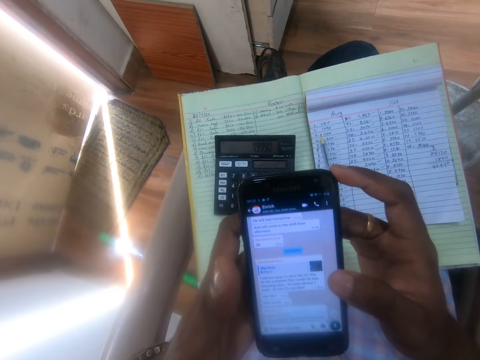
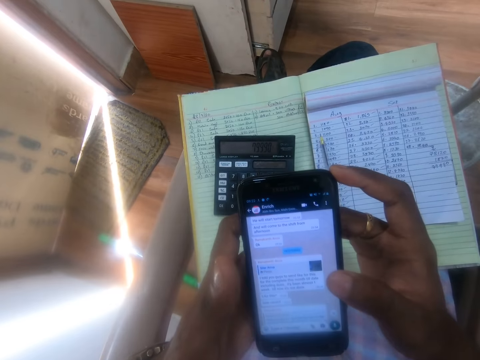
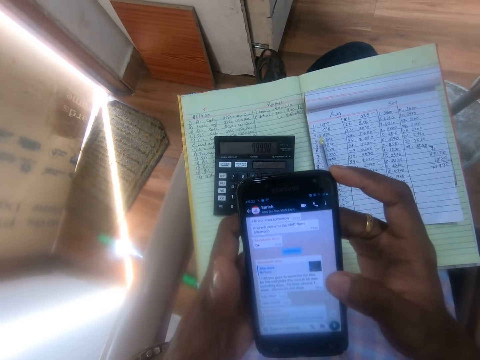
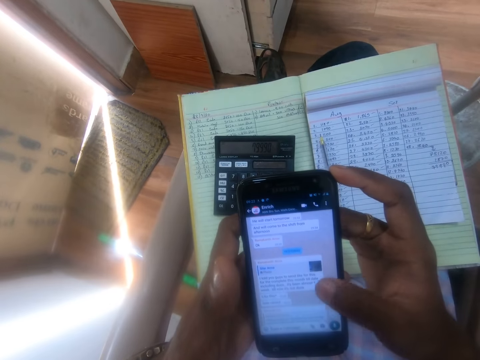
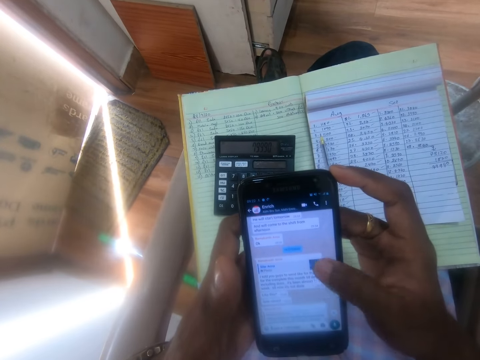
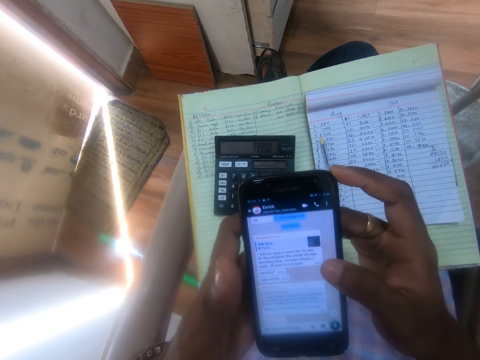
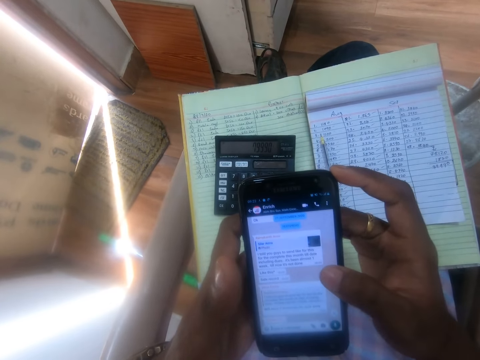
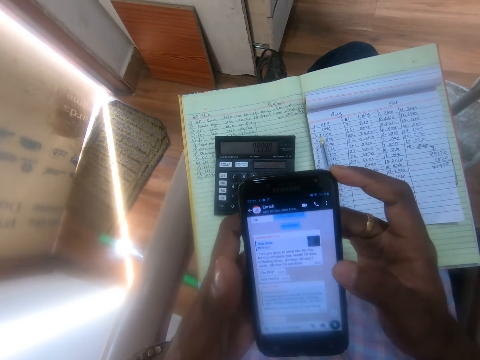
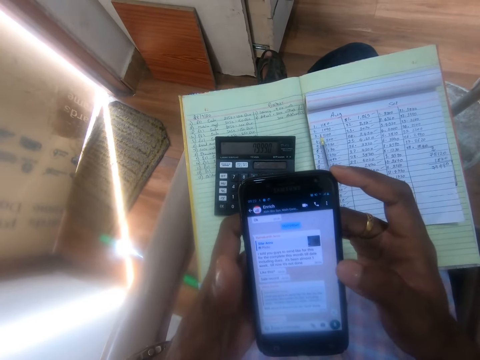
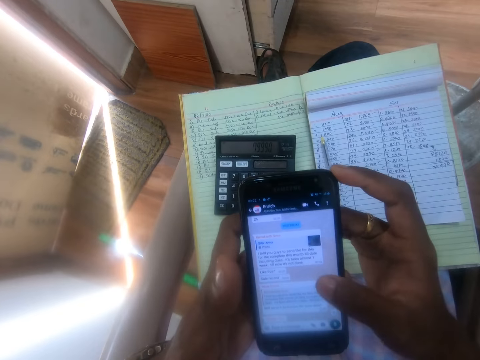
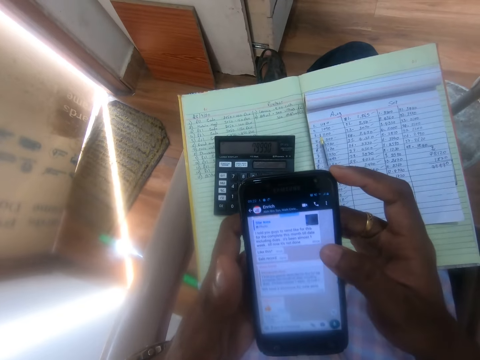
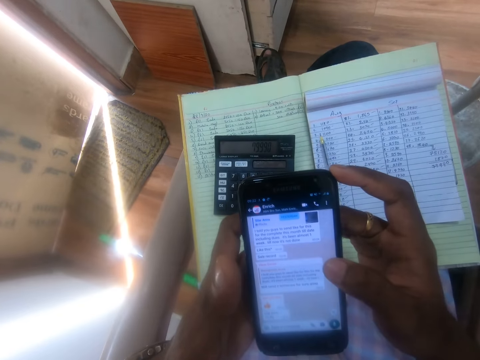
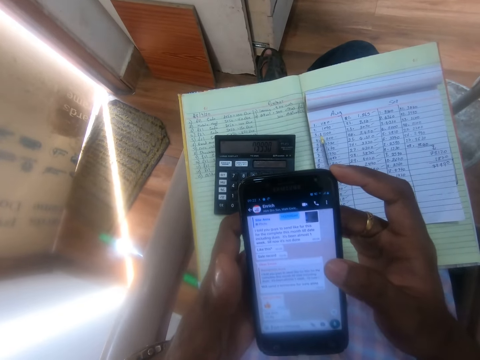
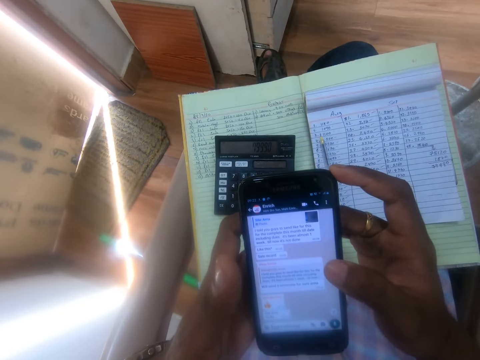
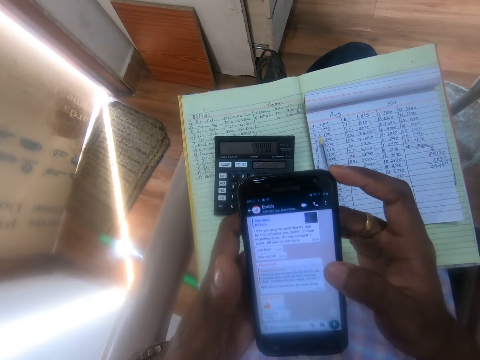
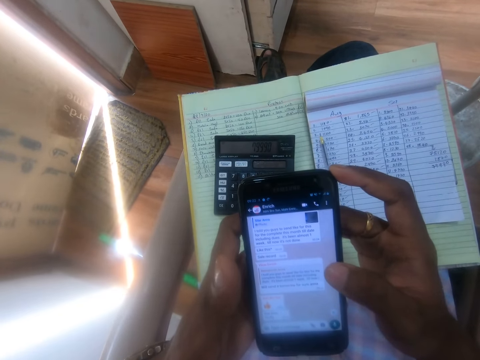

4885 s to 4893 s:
The camera wearer uses the phone.

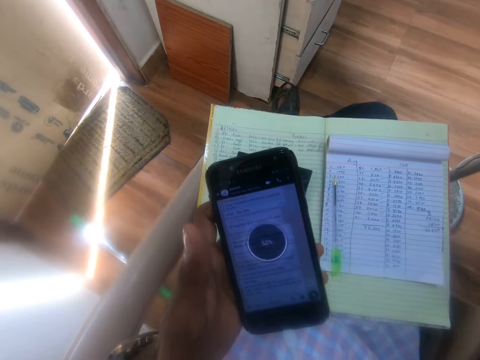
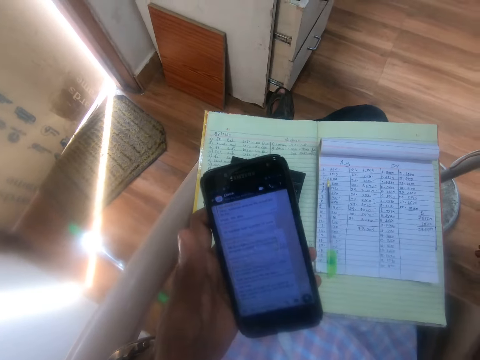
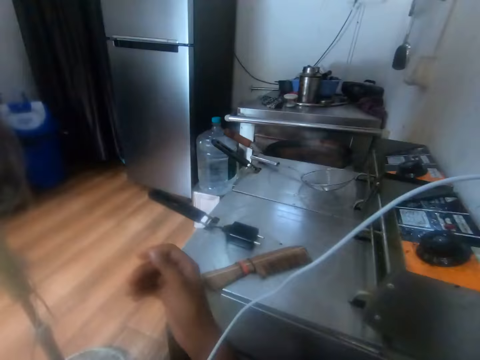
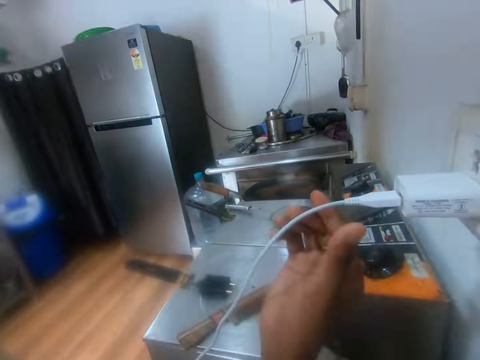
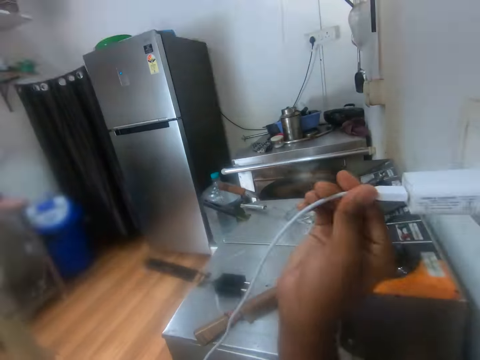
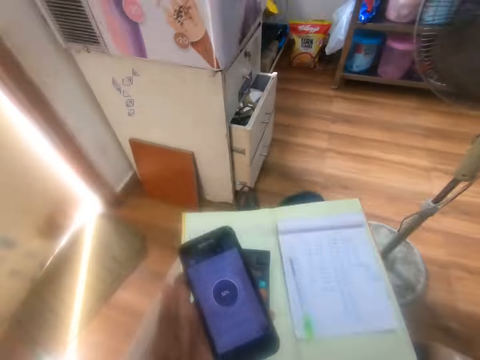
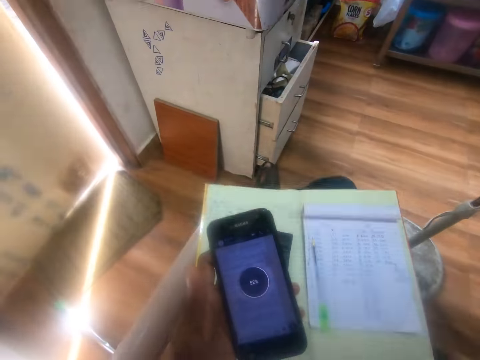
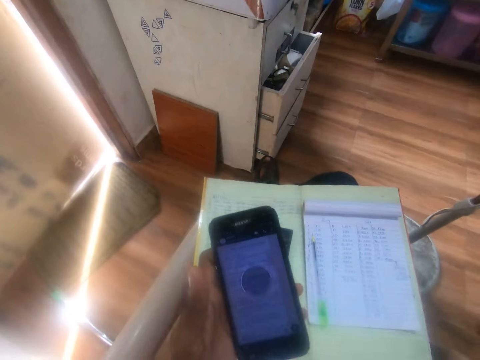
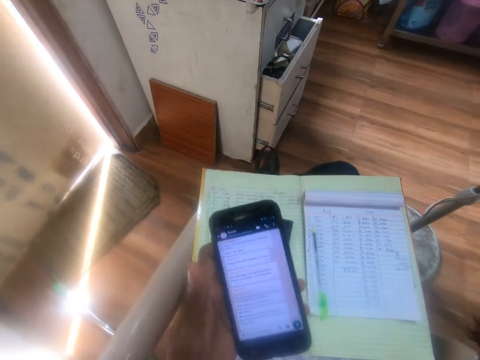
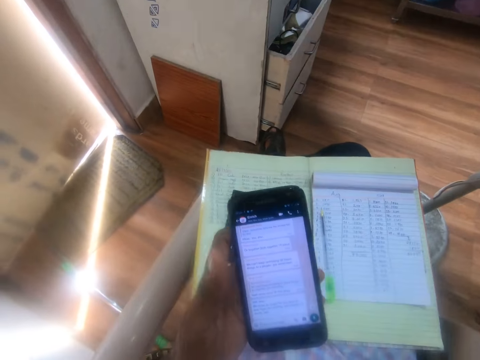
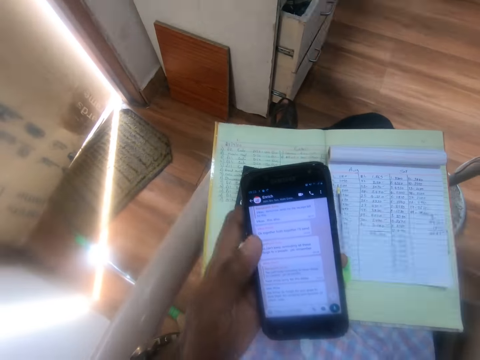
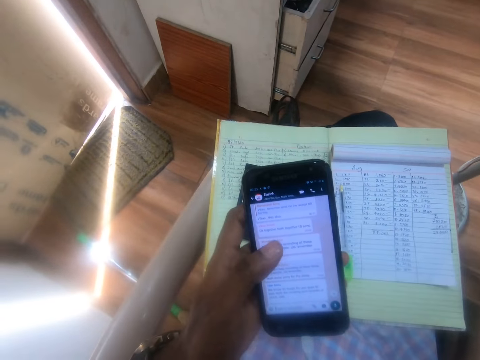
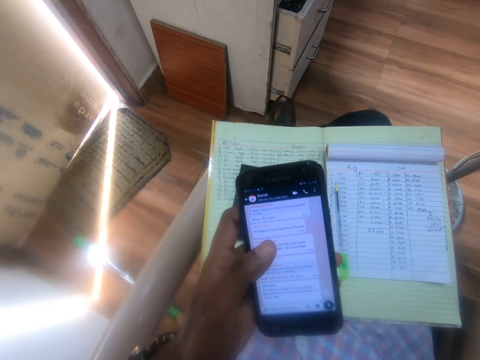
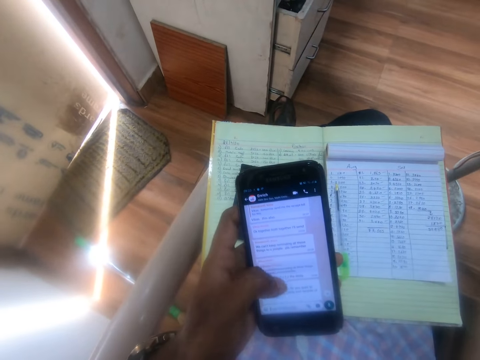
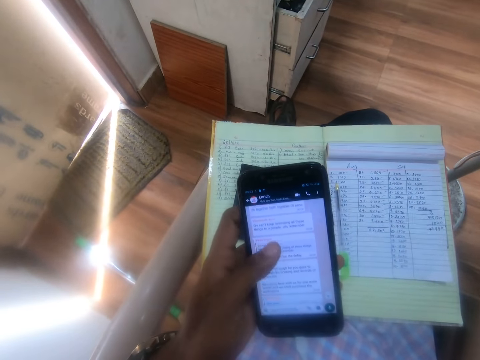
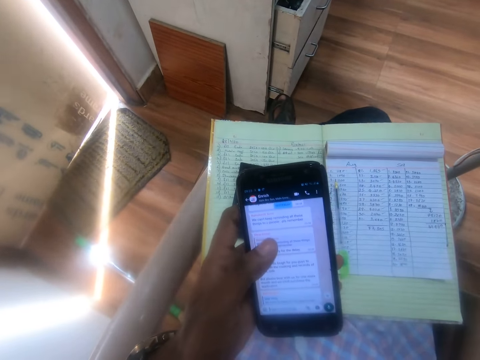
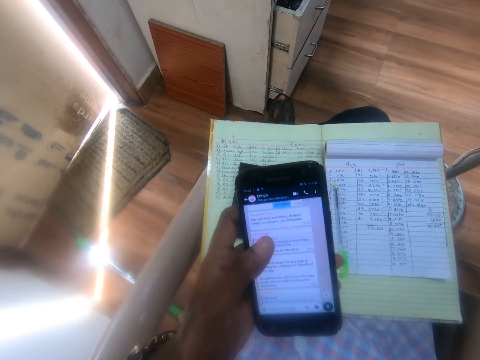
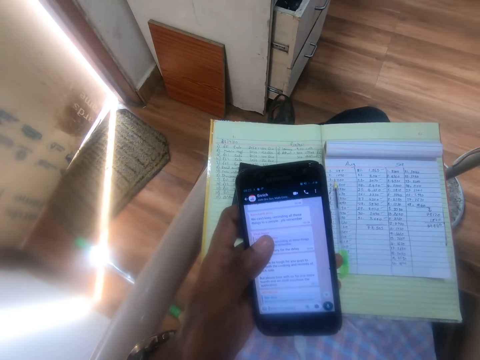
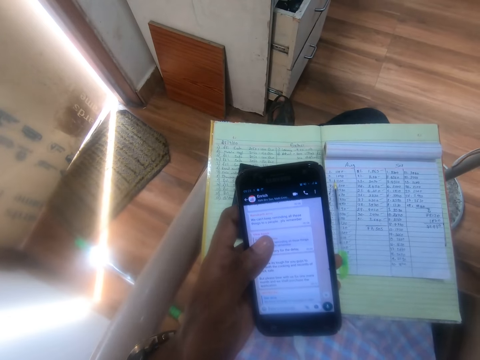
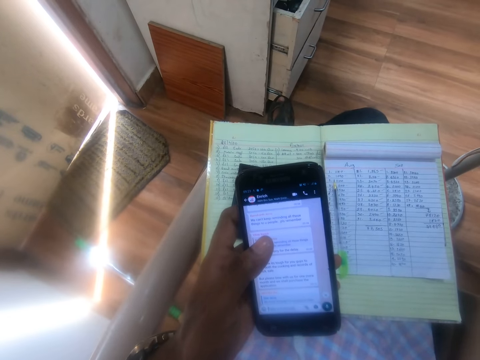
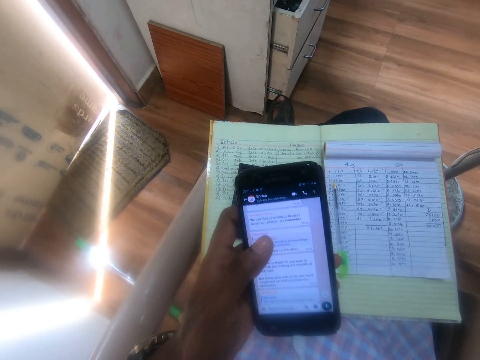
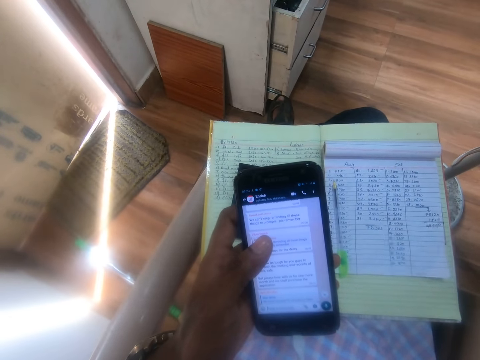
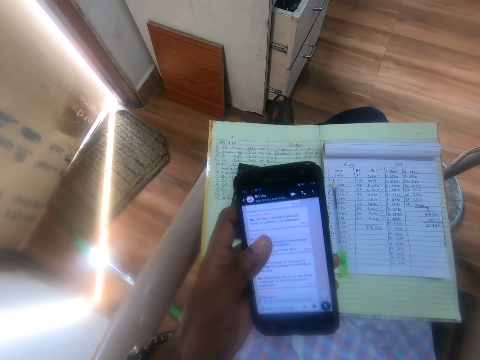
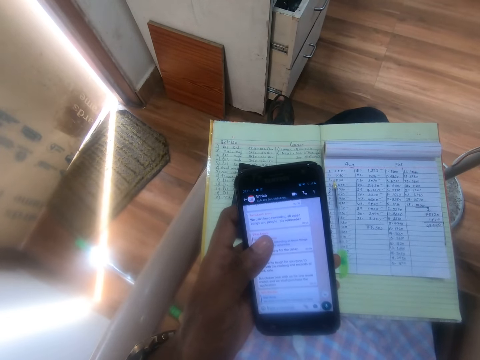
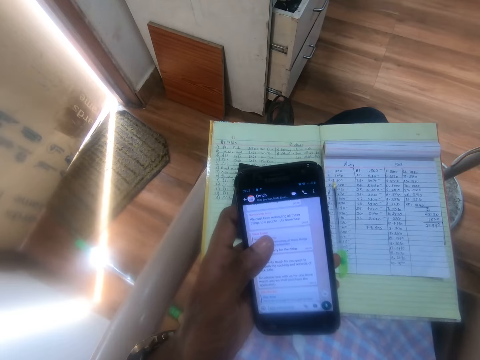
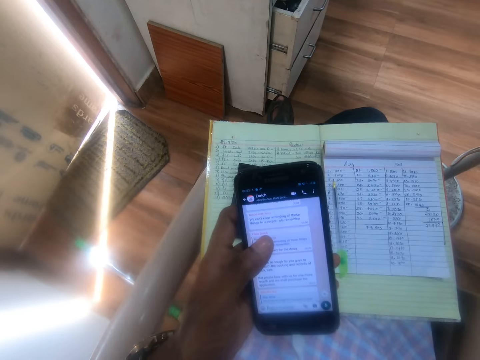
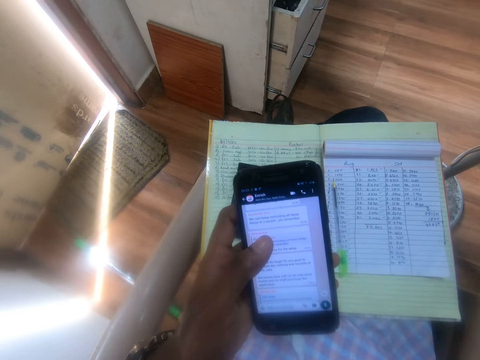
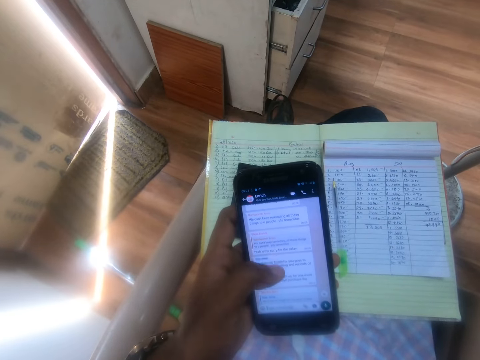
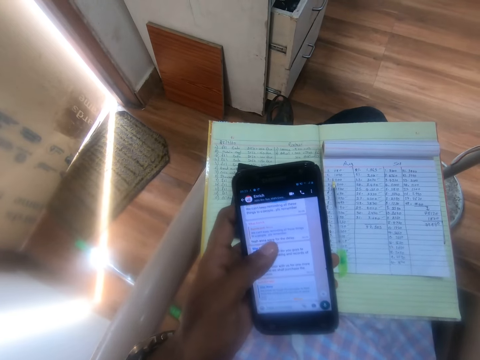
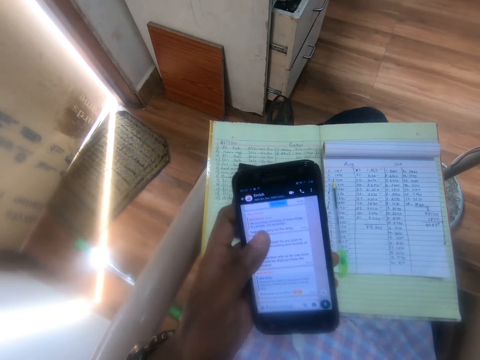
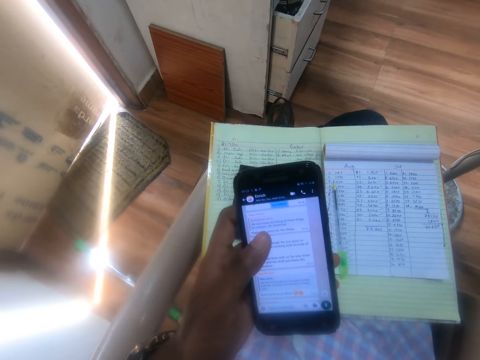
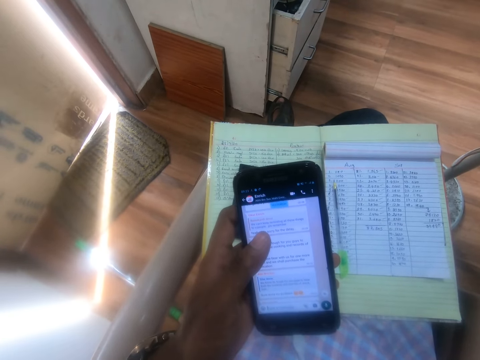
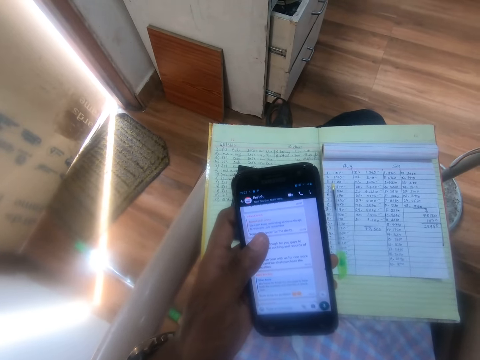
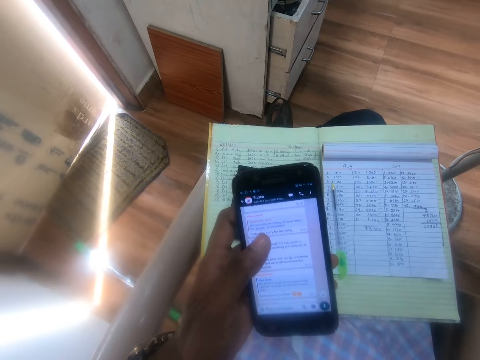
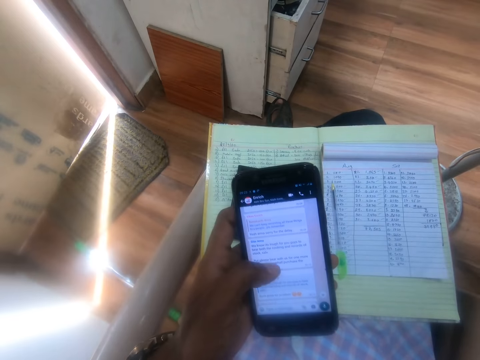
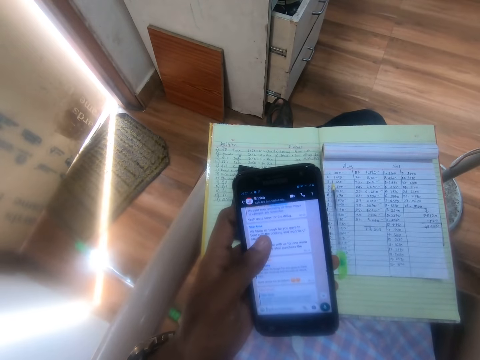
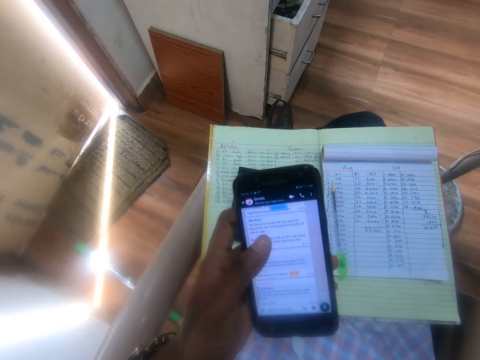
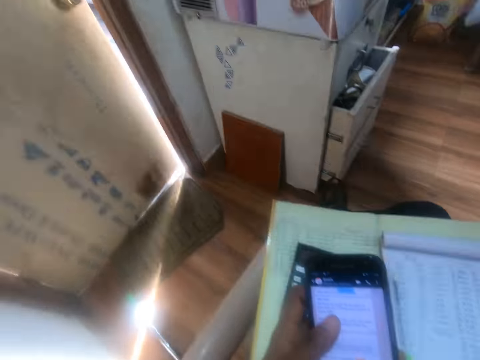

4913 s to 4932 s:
The camera wearer pushes a USB cord into an adapter with his right hand. He adjusts the plug on the wall. He looks at the phone. He operates the phone with his left hand.
